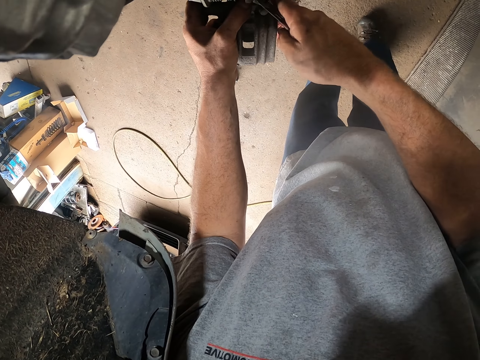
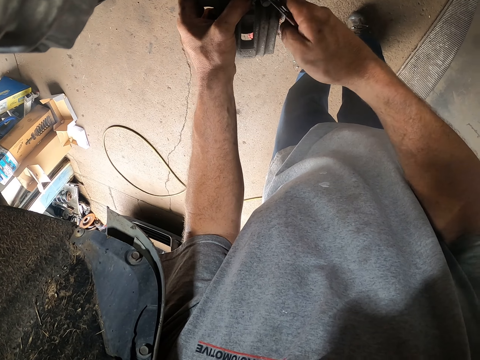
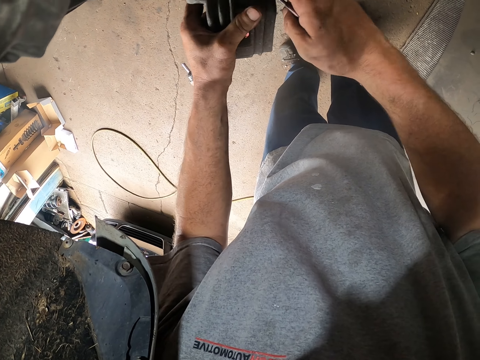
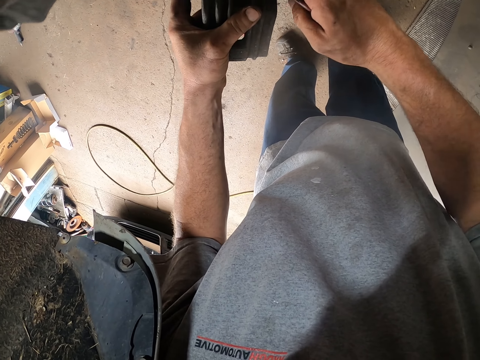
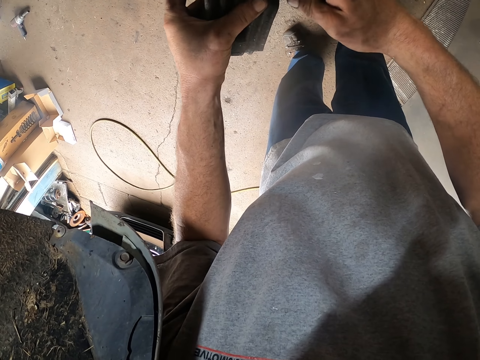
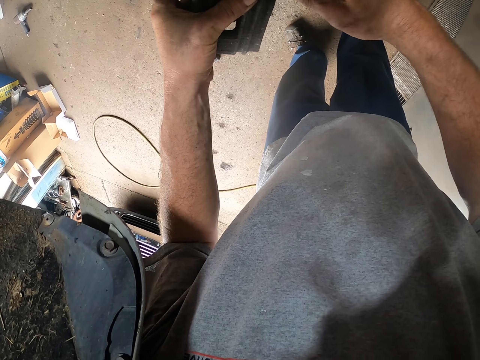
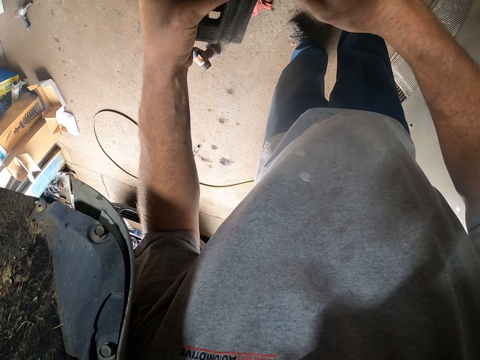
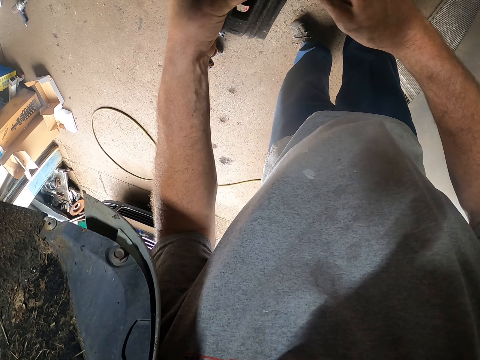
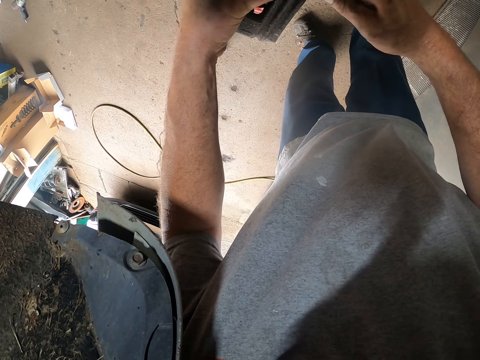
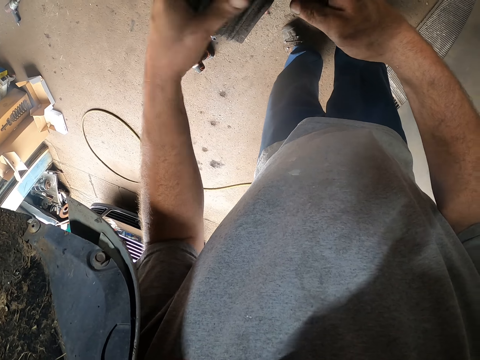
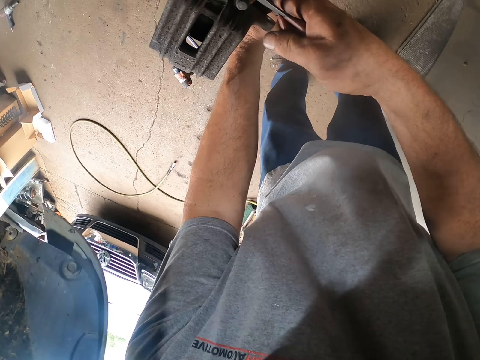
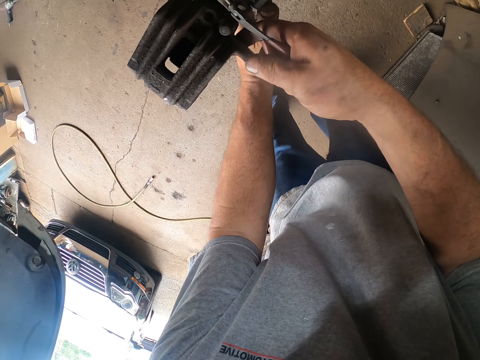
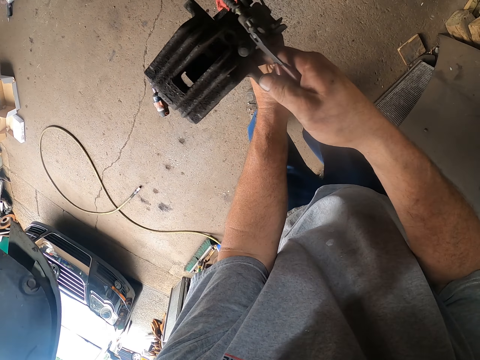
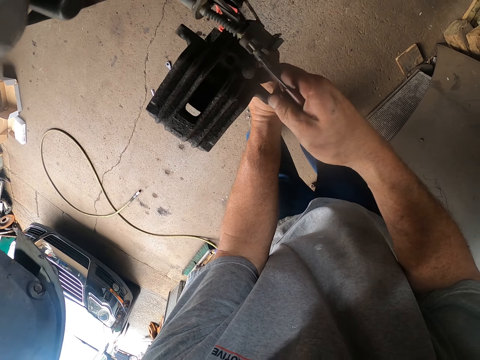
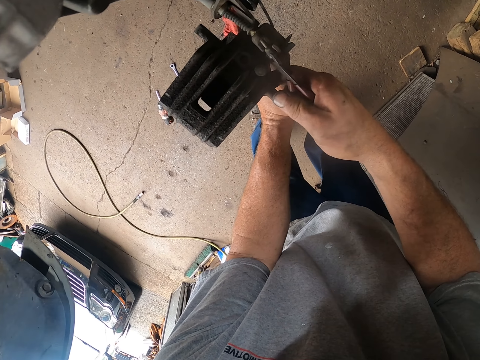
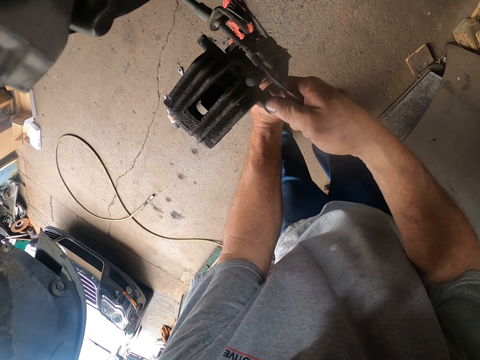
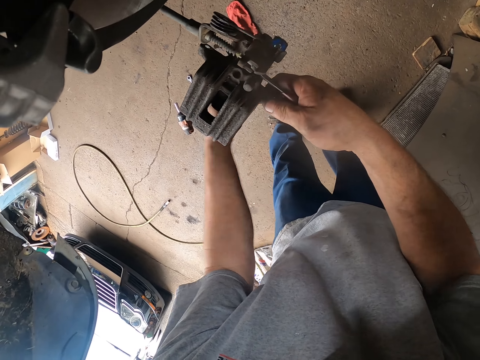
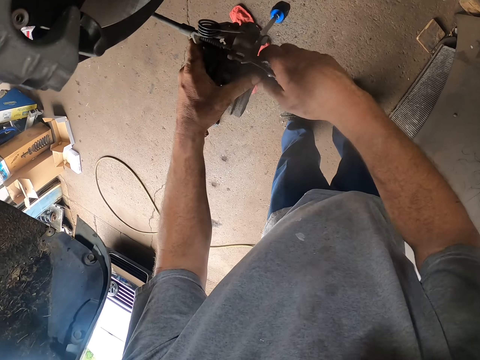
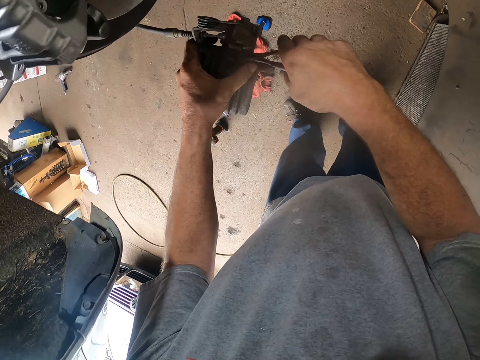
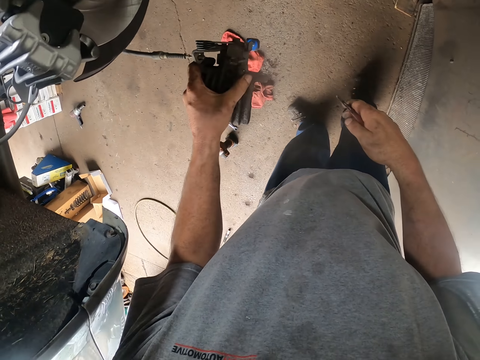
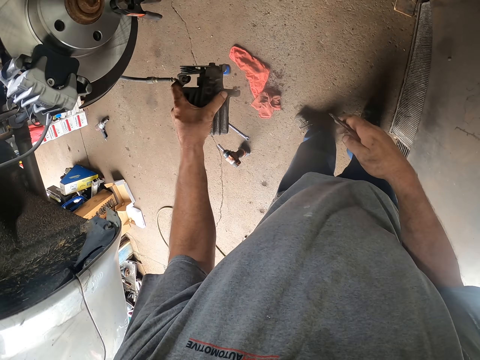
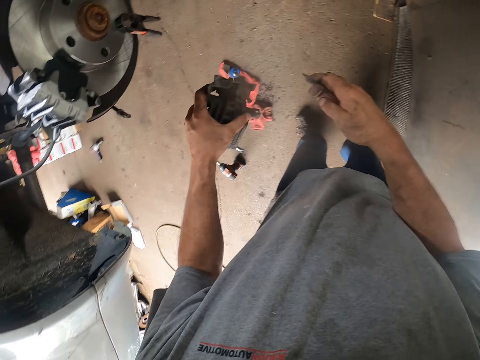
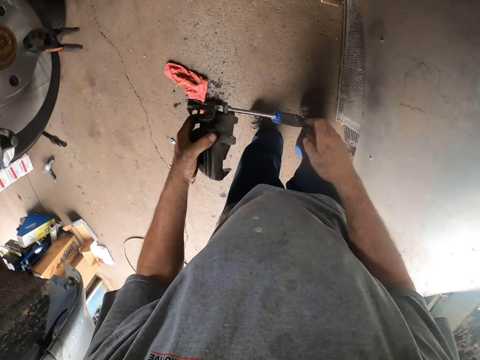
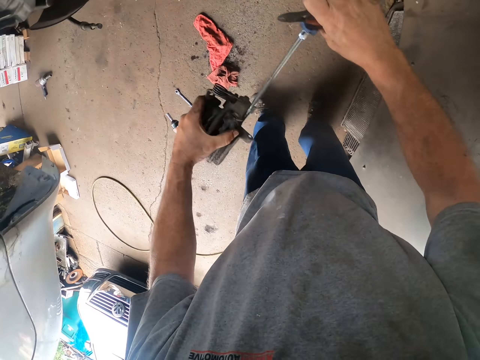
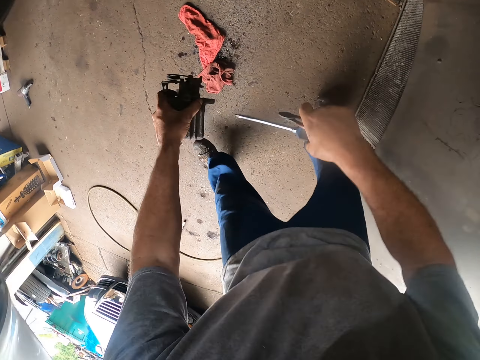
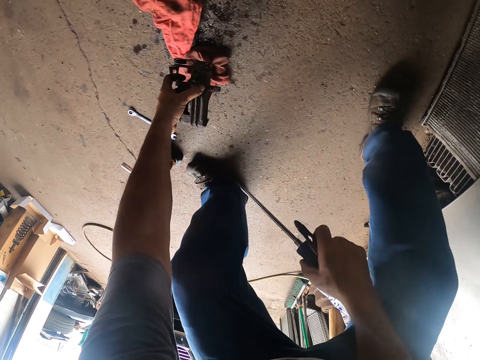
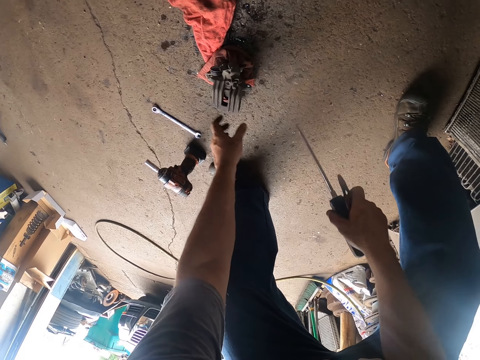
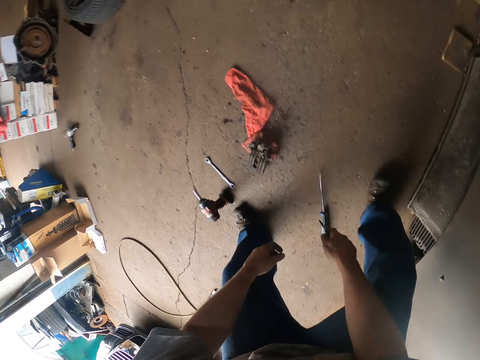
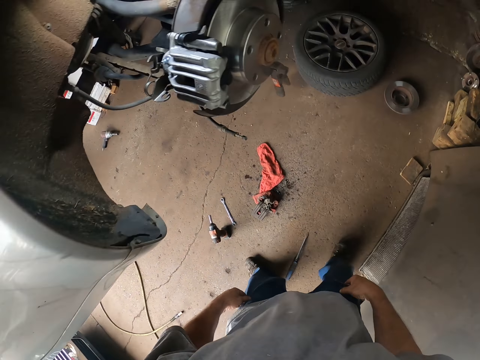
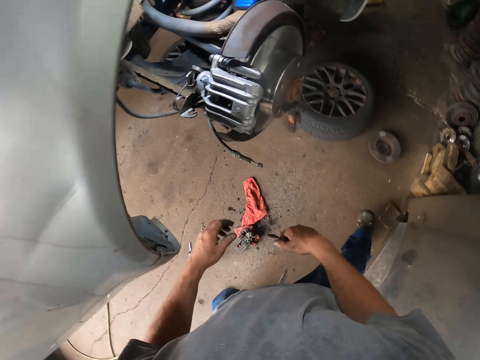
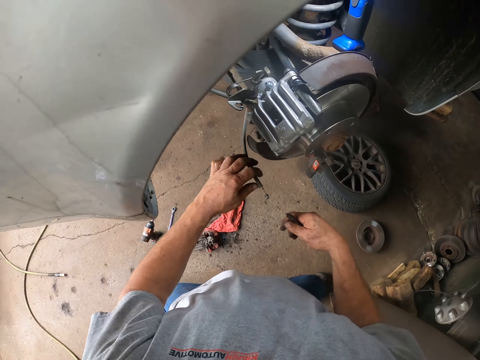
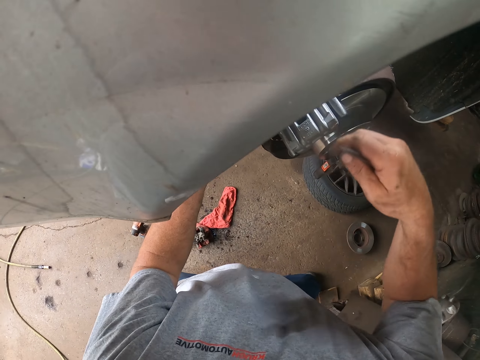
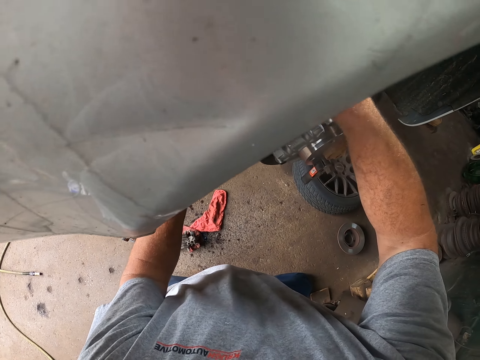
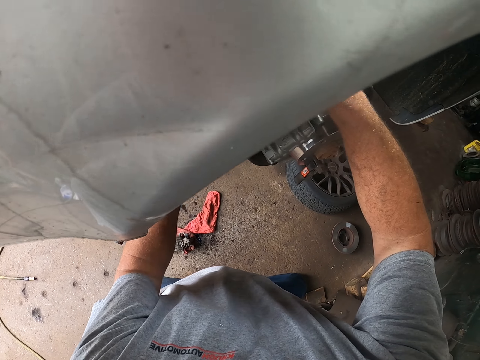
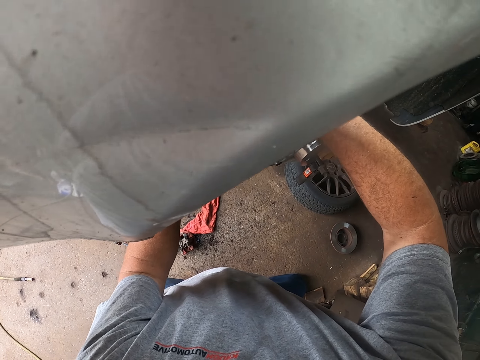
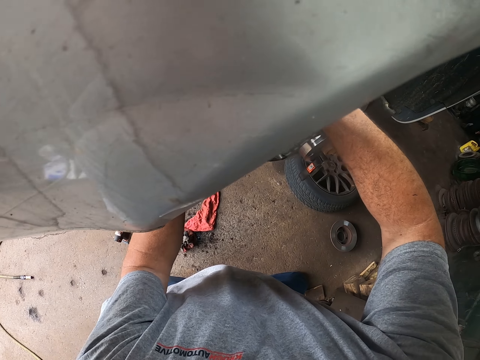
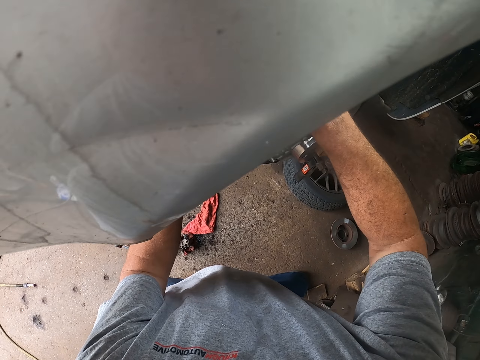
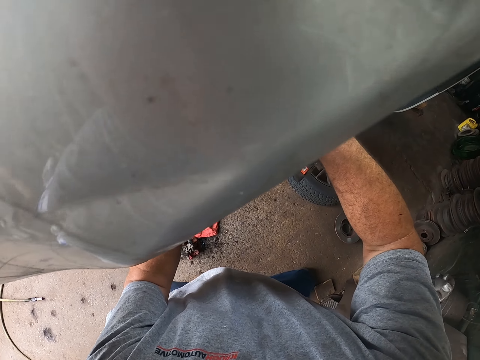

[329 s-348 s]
The camera wearer separates the car wheel component from something. They remove the screwdriver from something. They place the car wheel component down on the ground. They drop the screwdriver down on the ground. They hold a connecting wire. They prepare the car wheel. They fix something on the car rim.

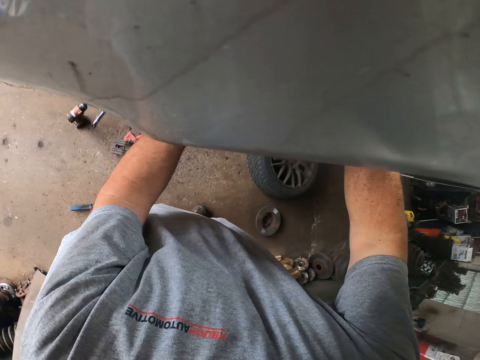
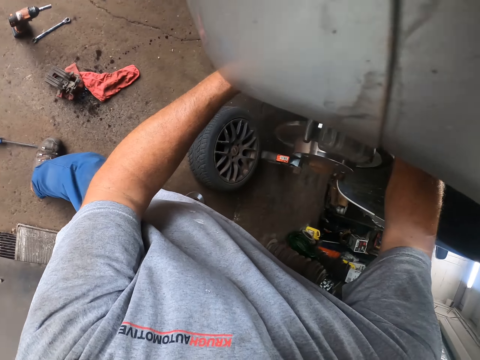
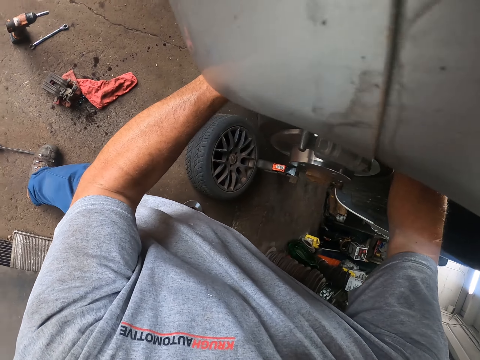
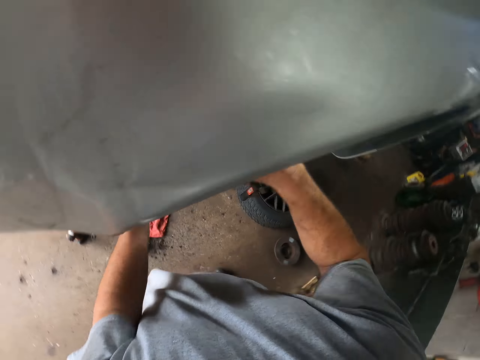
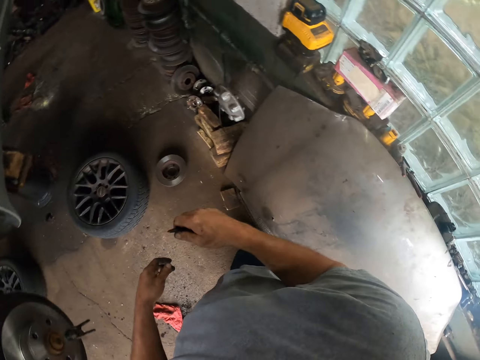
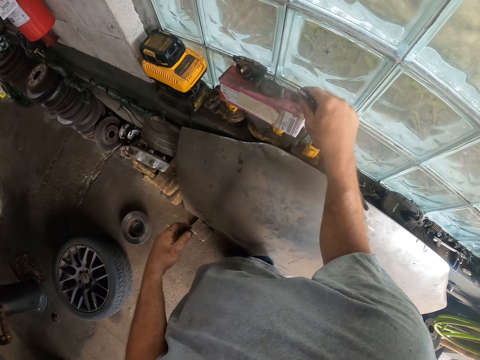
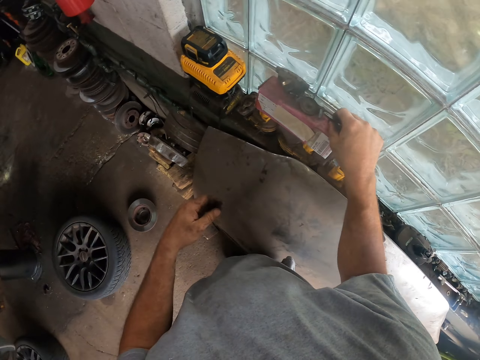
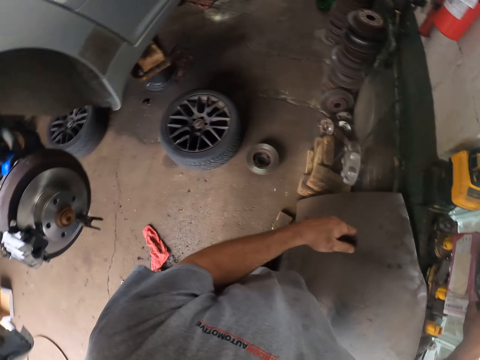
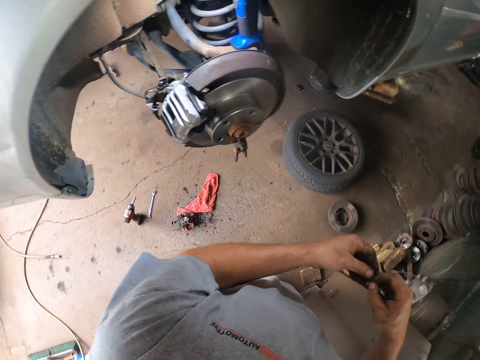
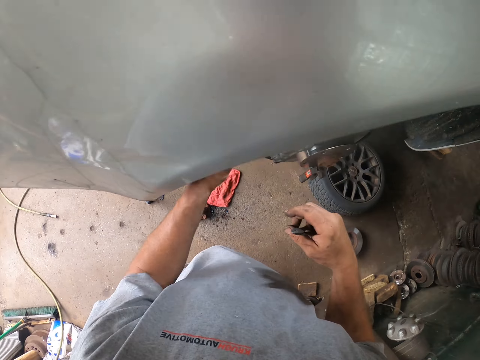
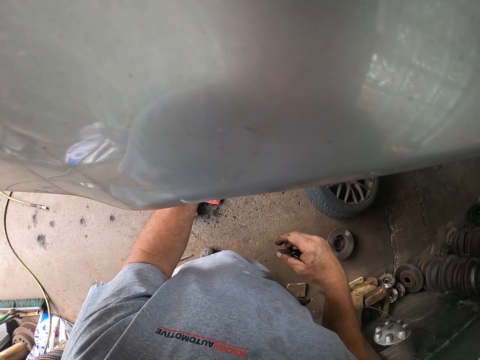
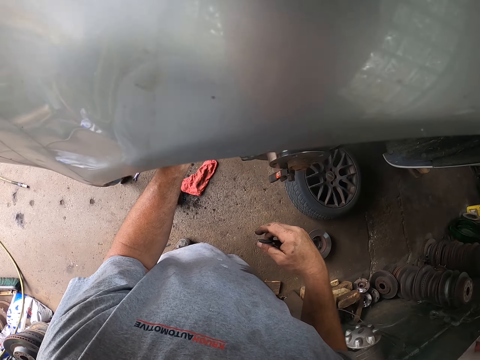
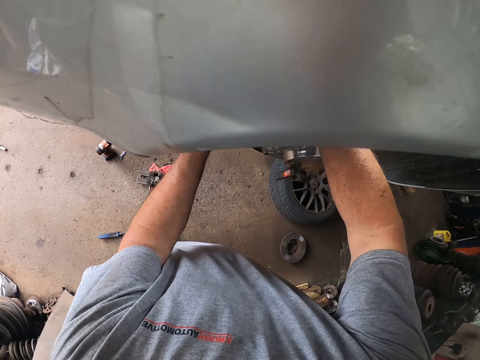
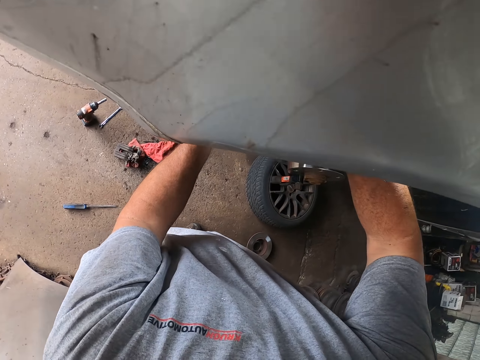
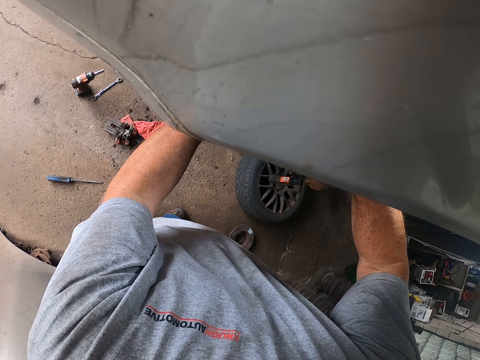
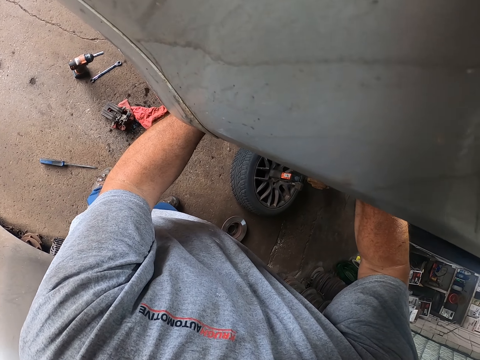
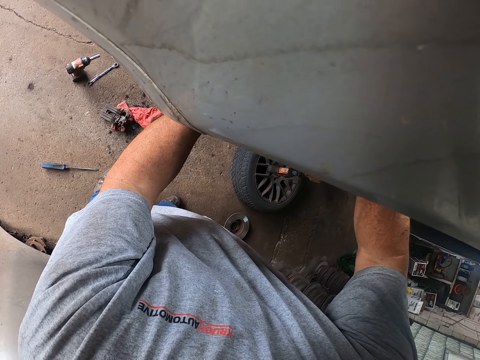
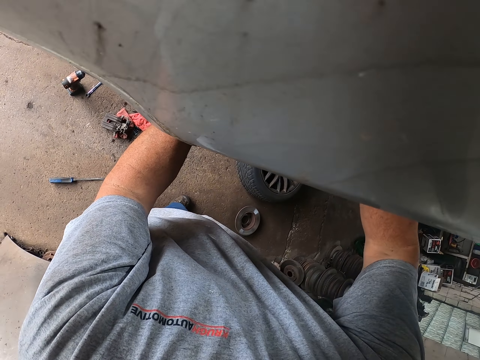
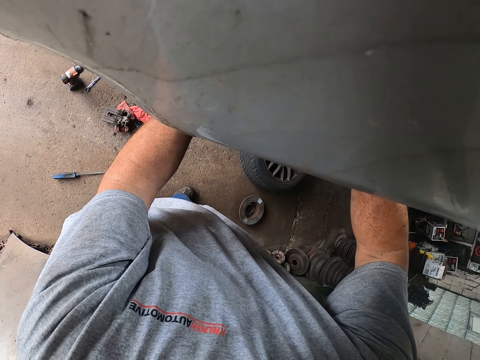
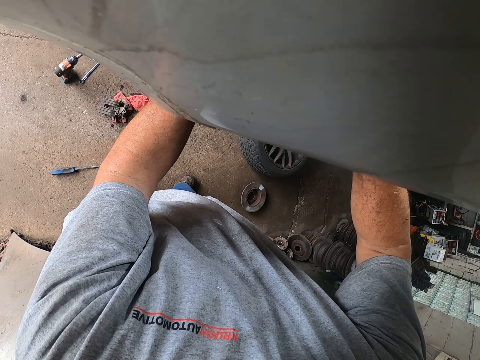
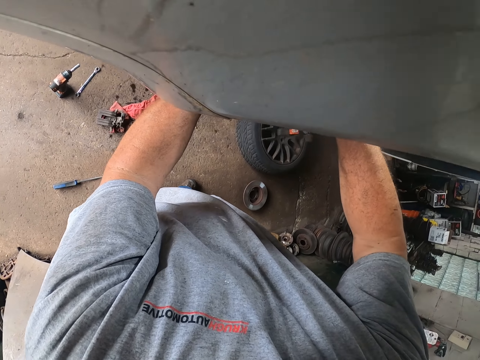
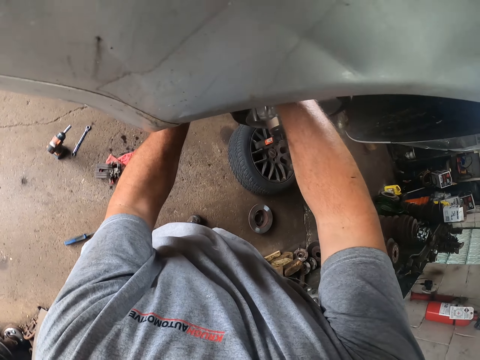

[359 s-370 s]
The camera wearer picks a bonnet. They fix the bonnet on the car wheel.
